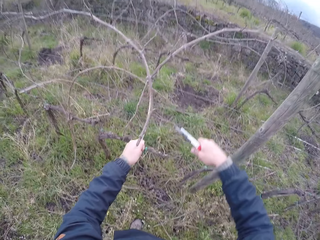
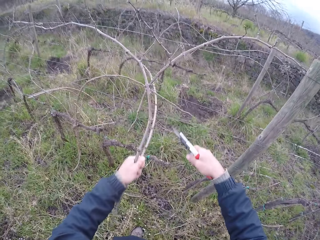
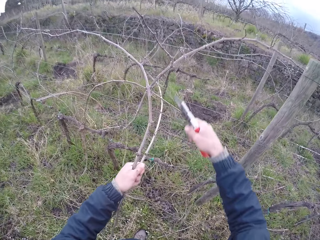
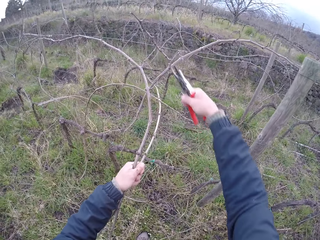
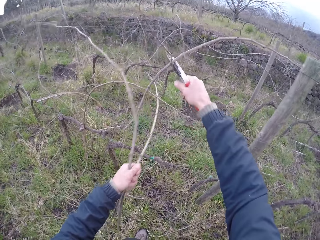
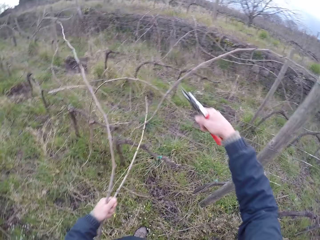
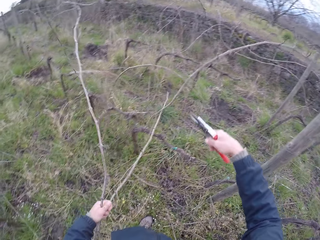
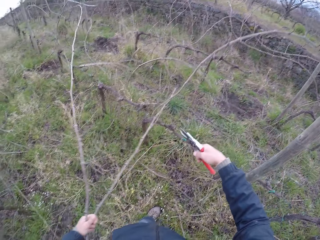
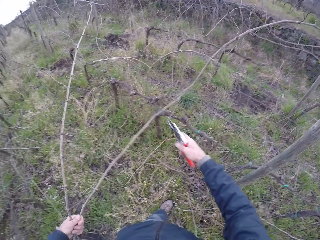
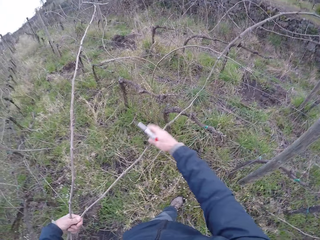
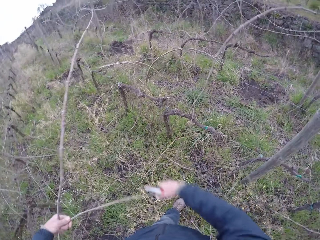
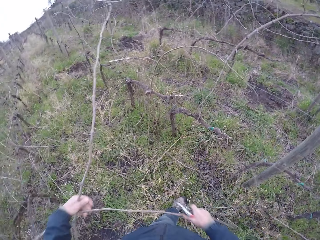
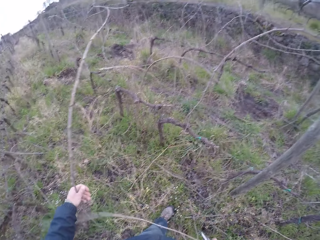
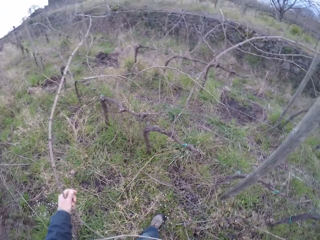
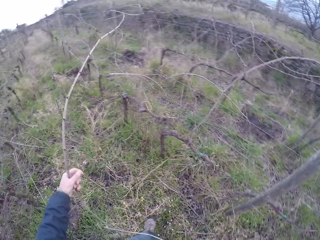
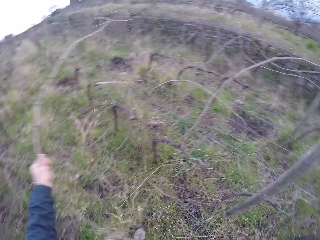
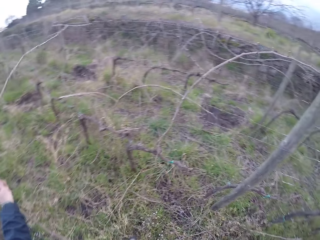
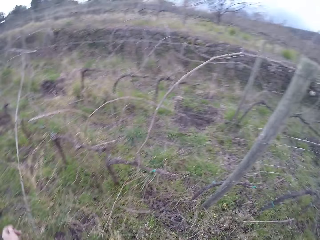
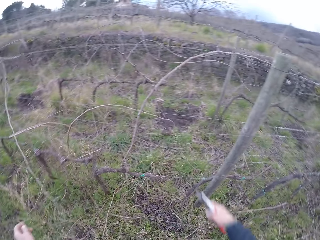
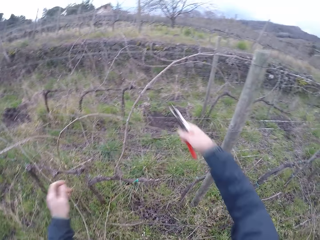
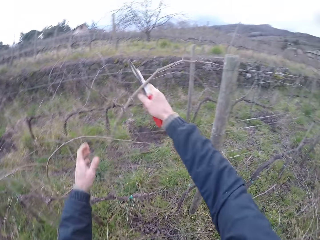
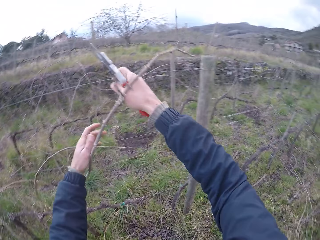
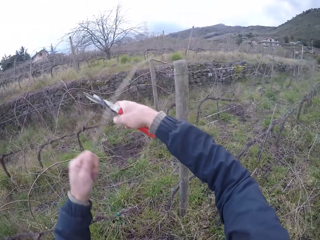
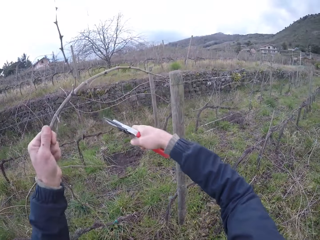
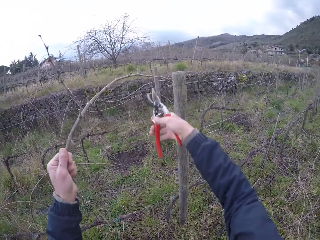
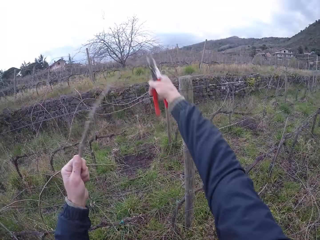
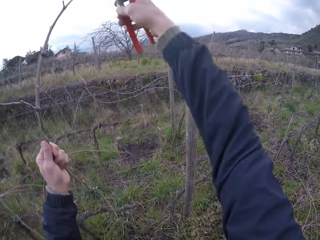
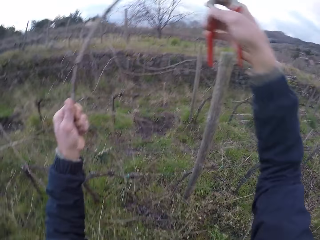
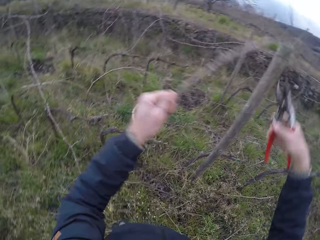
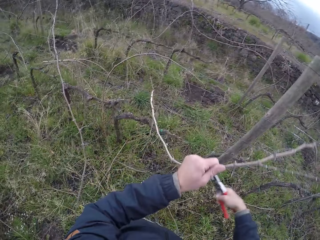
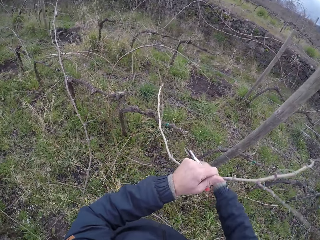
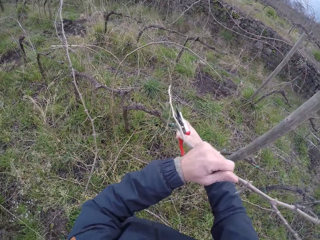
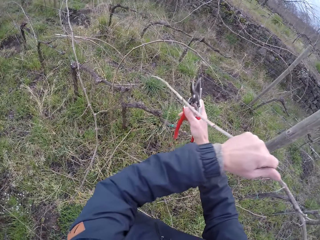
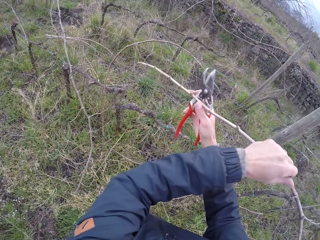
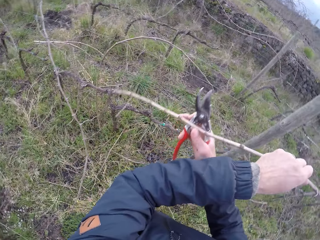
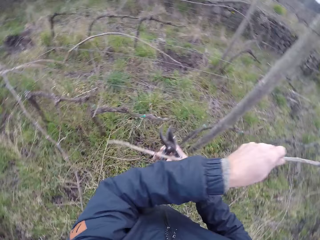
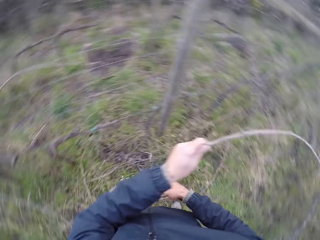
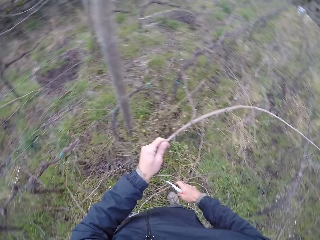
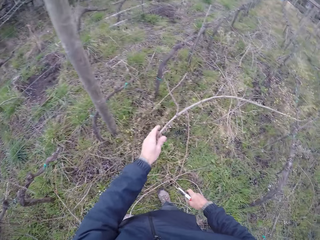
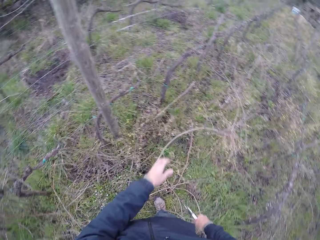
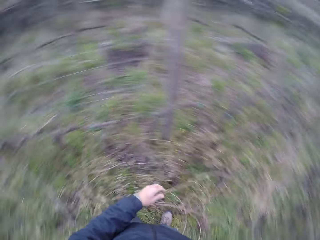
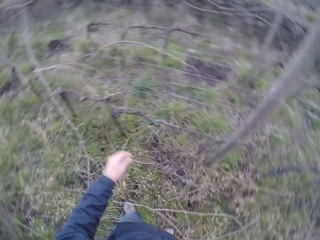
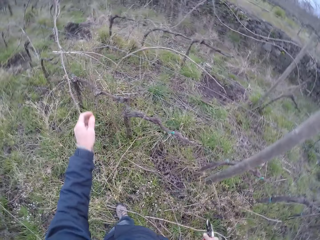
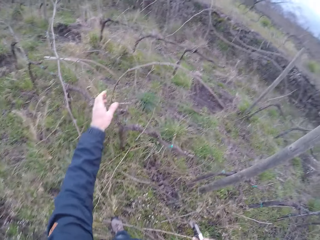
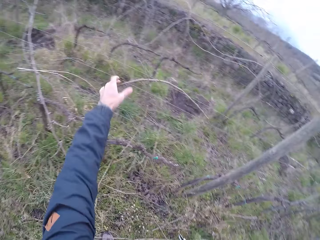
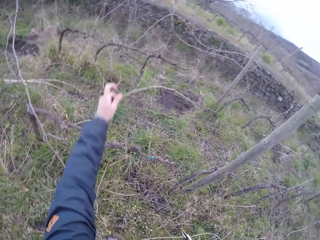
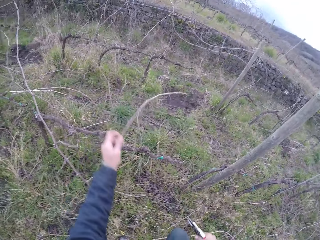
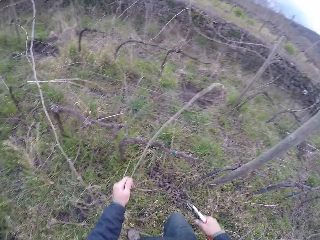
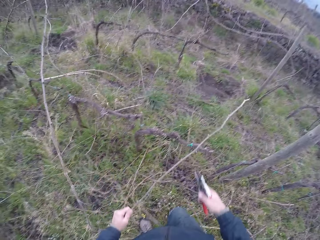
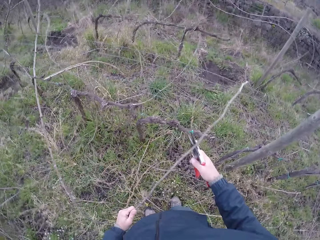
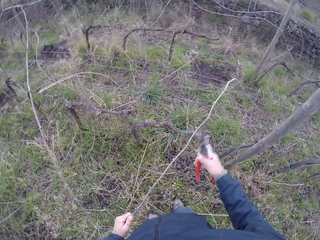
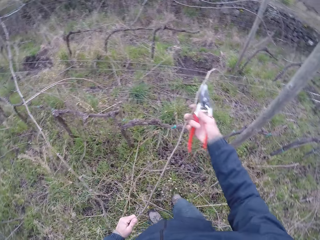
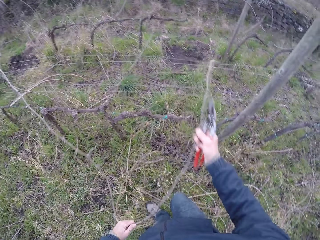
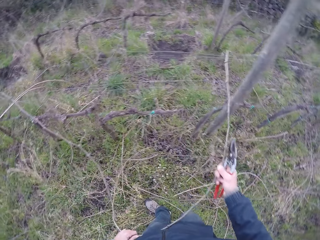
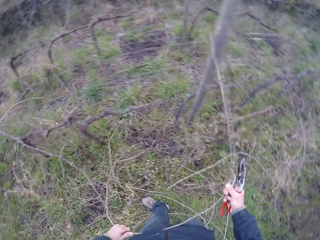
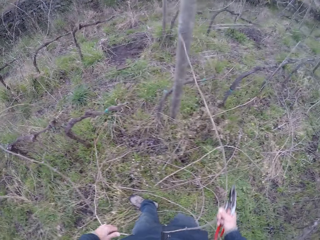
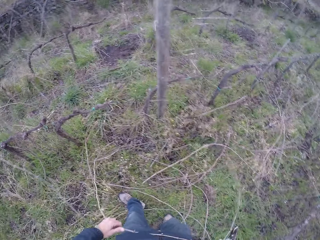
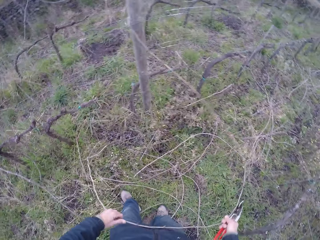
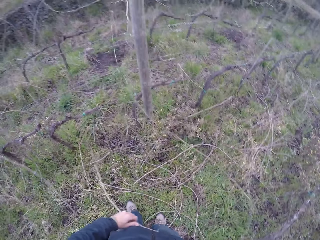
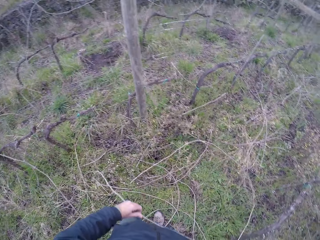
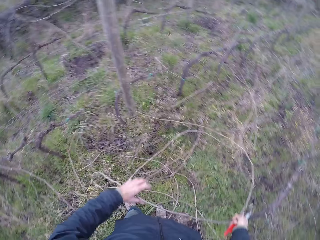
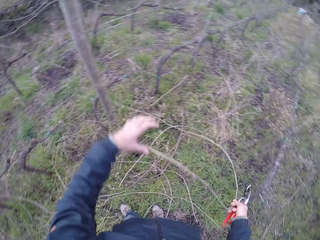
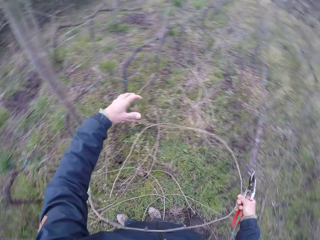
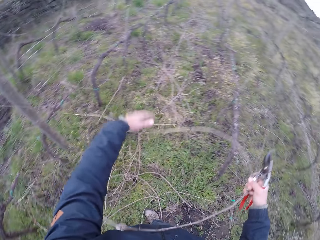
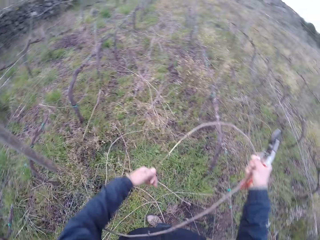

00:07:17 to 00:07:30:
The camera wearer drops the twig or wood on the floor with his right hand. He removes the twig from the barb wire with both hands. He cuts the twig with the pair of secateurs with his right hand. He drops the twig on the floor with his left hand. He picks the wood. He holds the twig with his left hand. He removes the twig from the barb wire with both hands.

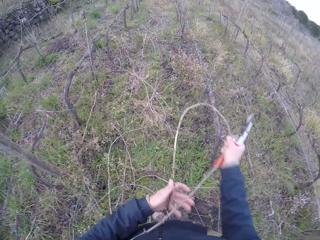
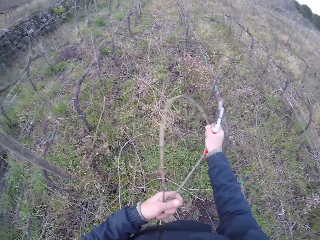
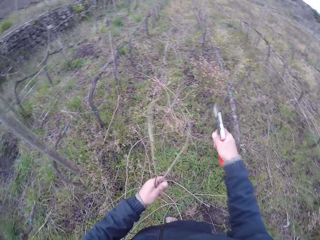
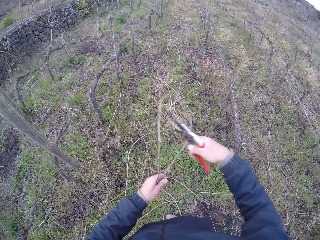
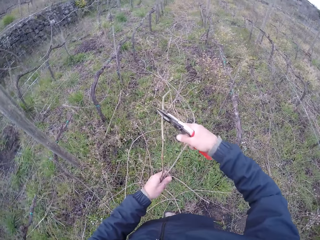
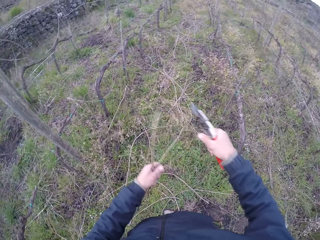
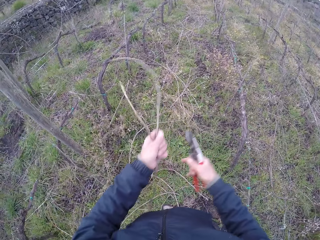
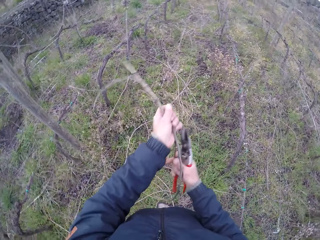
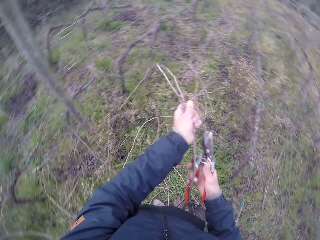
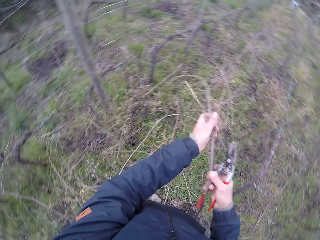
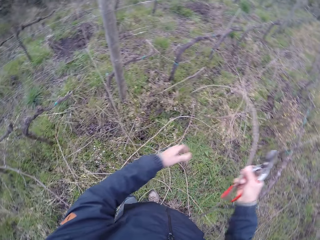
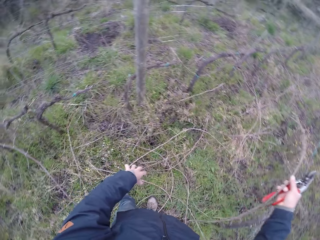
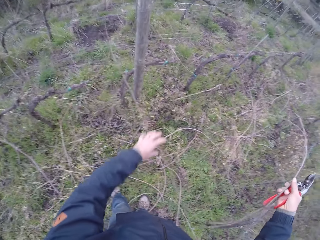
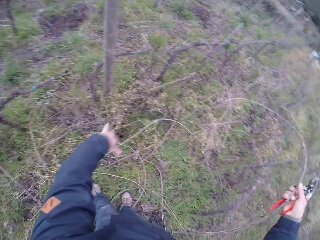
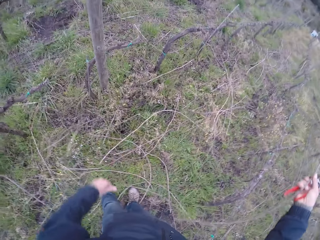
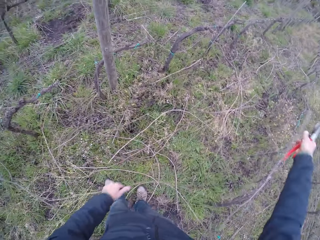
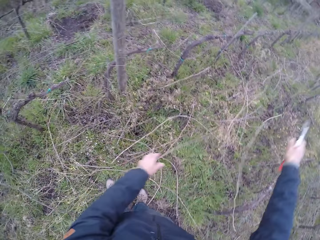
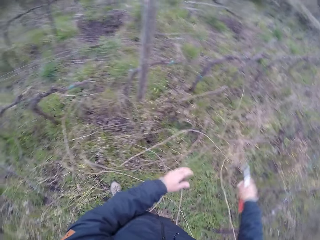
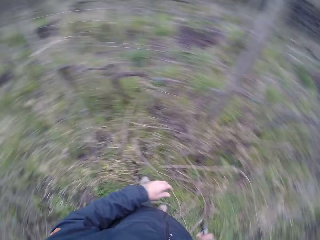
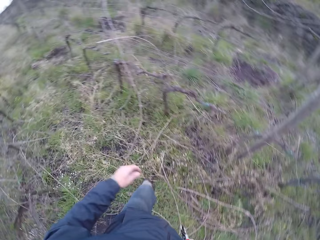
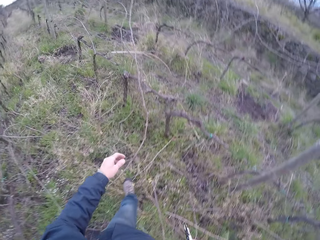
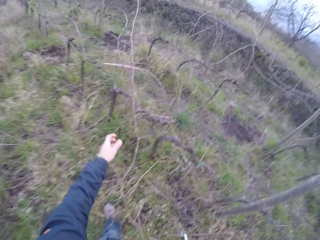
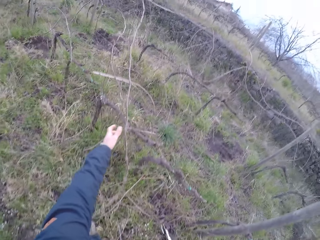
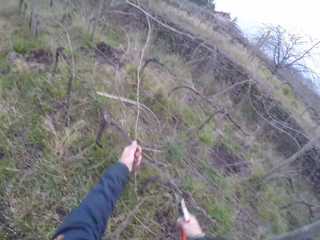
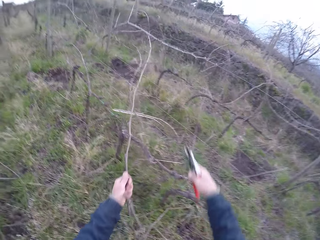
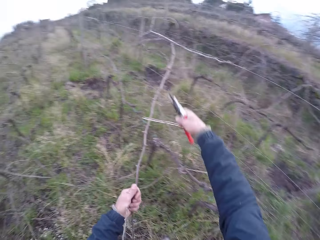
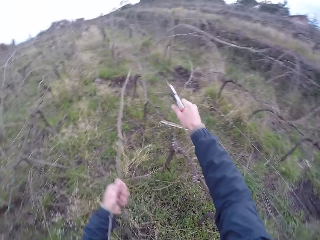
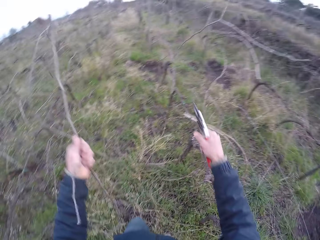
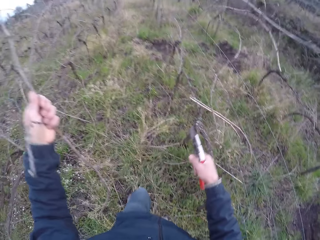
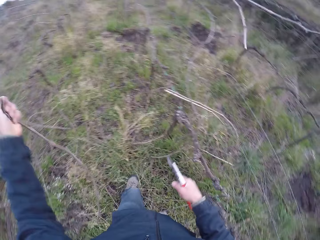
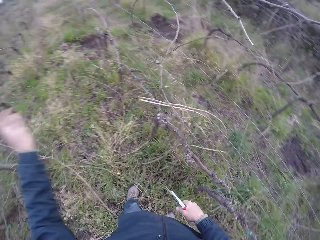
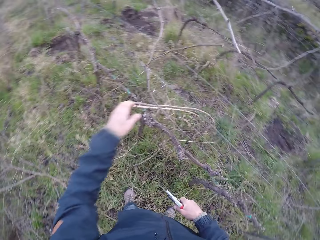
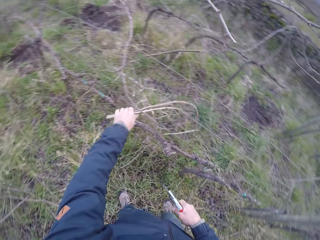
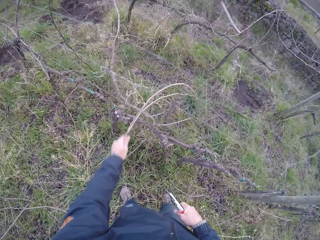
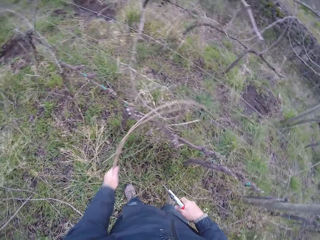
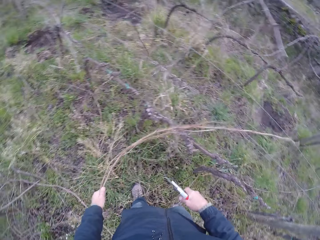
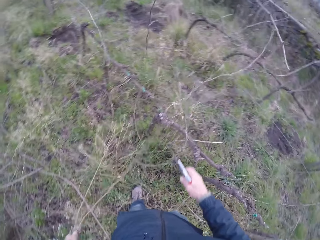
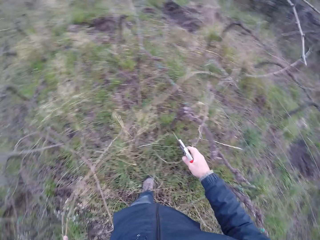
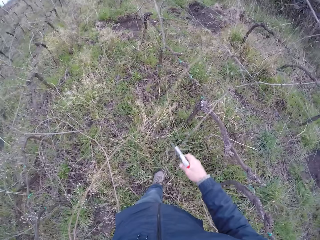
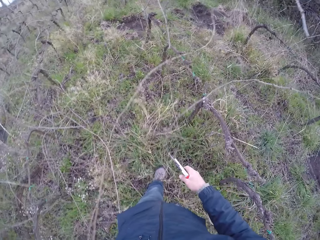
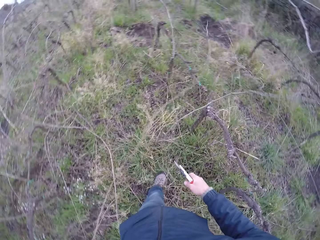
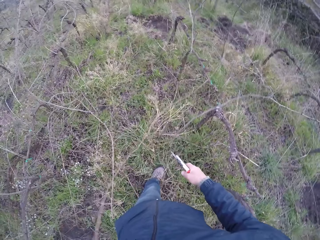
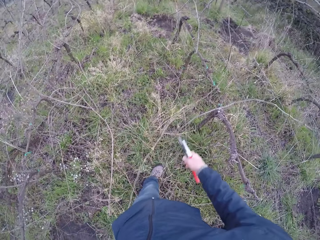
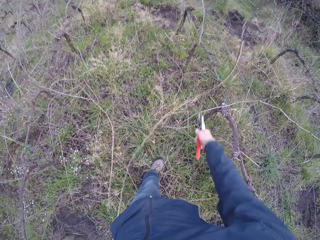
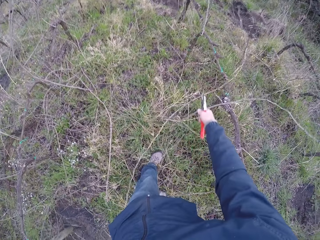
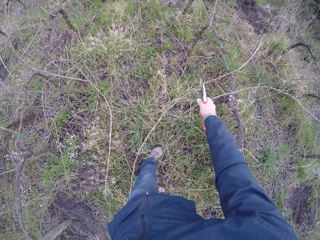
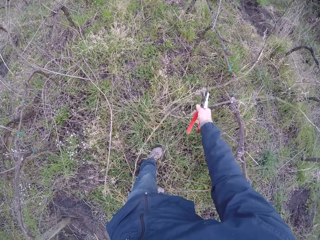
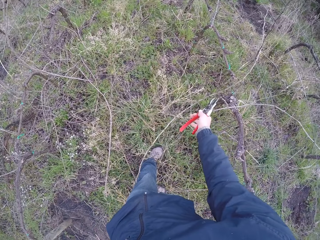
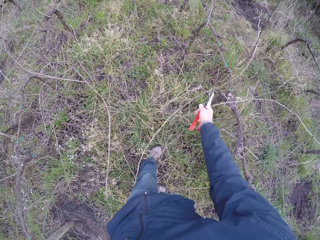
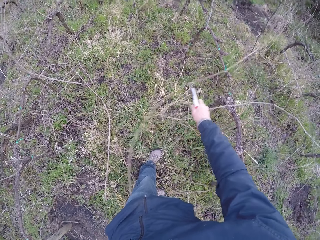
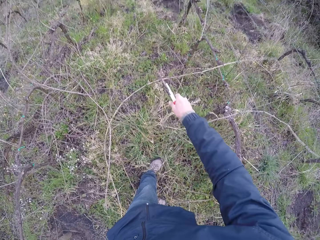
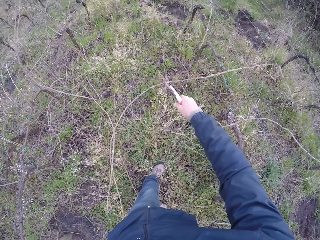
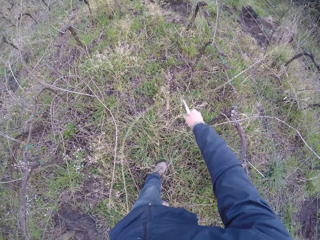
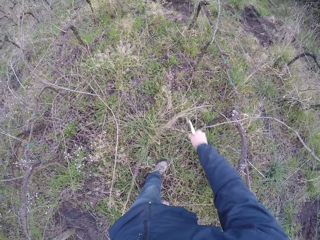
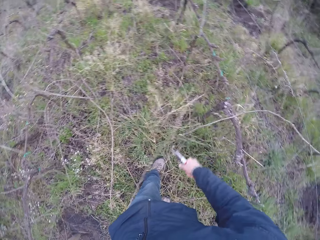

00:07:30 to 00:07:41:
The camera wearer cuts the twig or wood with the pair of secateurs with his right hand. He passes the twig from his left hand to his right hand. He drops the twig on the floor with his right hand. He holds the twig with his left hand. He picks the wood. He cuts the twig with the pair of secateurs with his right hand. He drops the twig on the floor with his left hand. He holds the twig with his left hand. He picks the wood. He cuts the twig with the pair of secateurs with his right hand.
